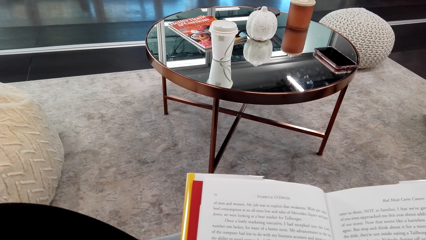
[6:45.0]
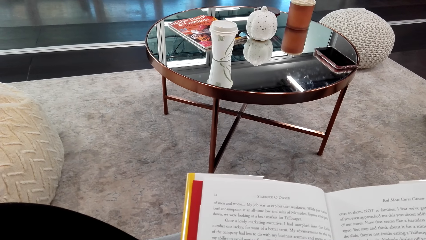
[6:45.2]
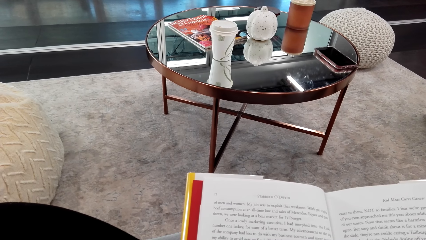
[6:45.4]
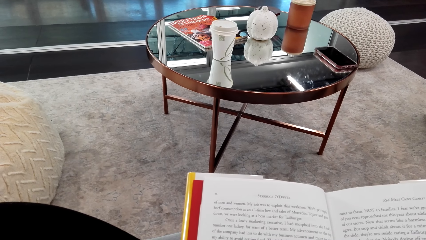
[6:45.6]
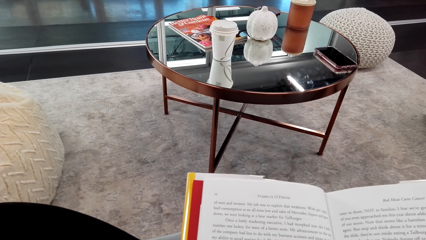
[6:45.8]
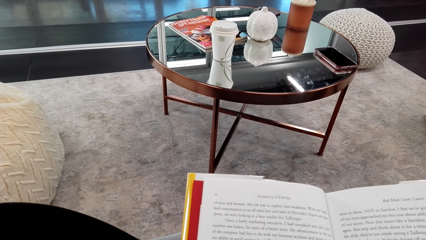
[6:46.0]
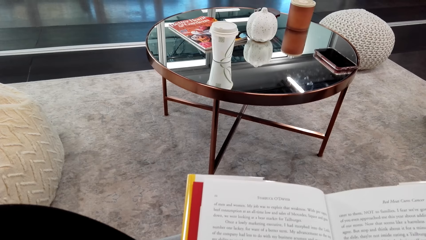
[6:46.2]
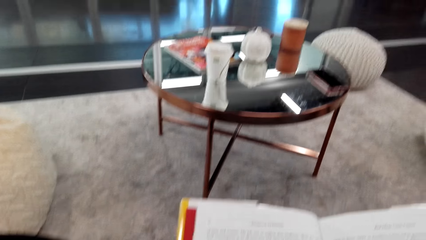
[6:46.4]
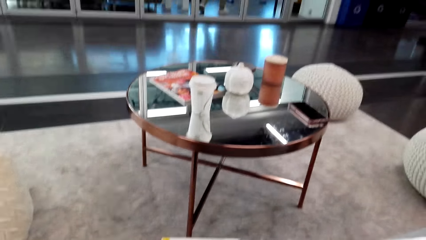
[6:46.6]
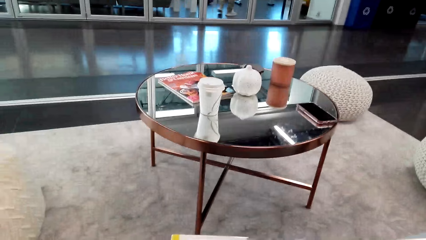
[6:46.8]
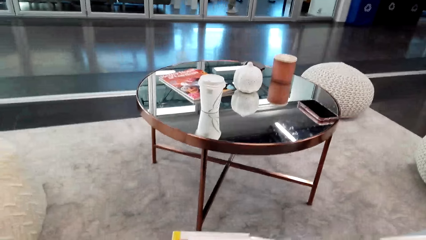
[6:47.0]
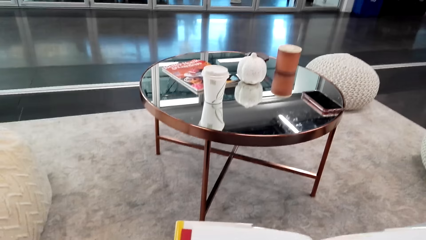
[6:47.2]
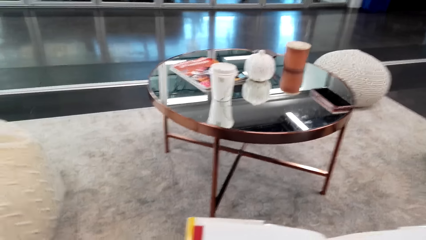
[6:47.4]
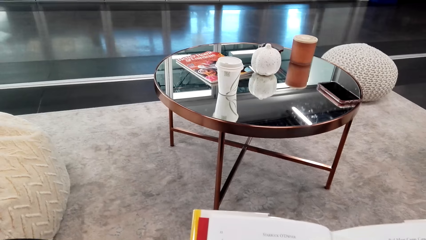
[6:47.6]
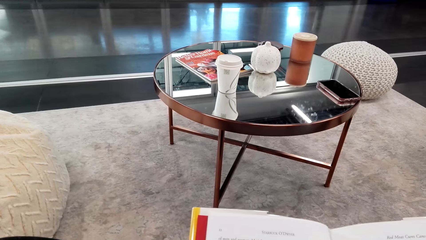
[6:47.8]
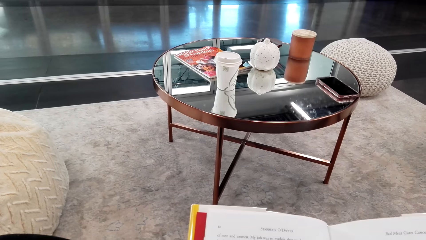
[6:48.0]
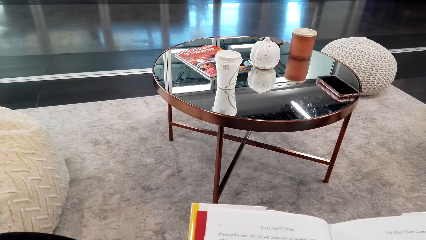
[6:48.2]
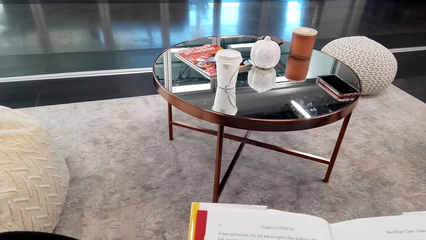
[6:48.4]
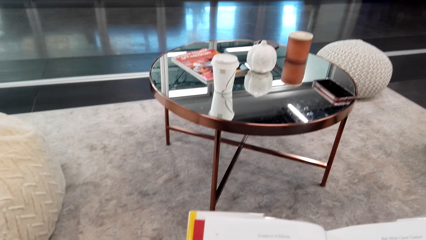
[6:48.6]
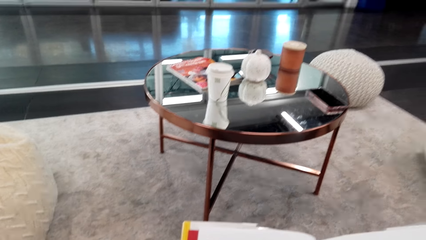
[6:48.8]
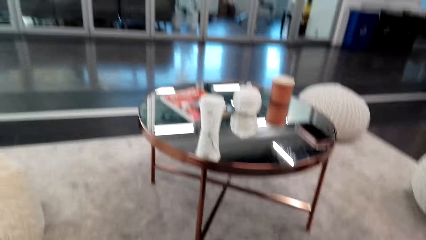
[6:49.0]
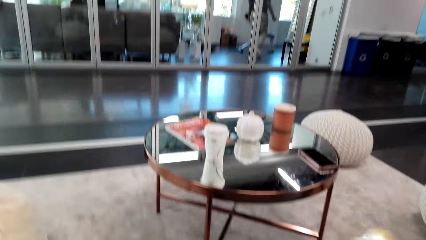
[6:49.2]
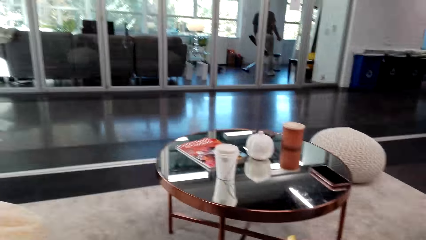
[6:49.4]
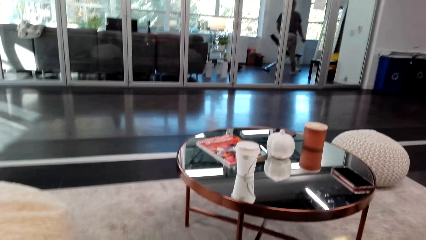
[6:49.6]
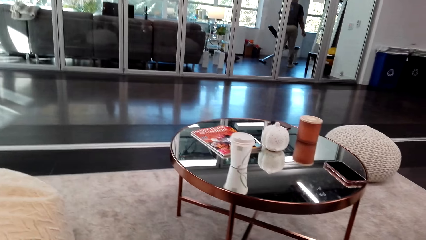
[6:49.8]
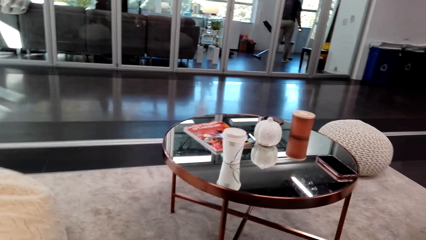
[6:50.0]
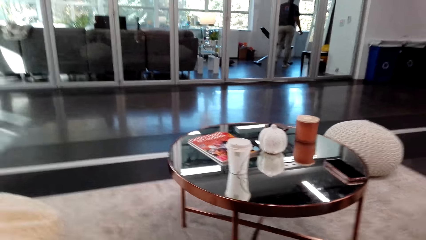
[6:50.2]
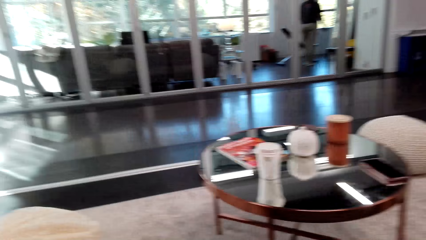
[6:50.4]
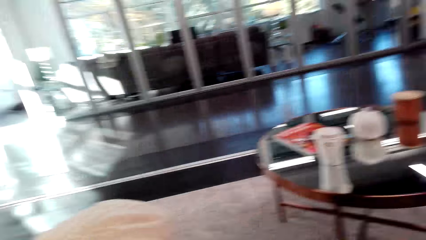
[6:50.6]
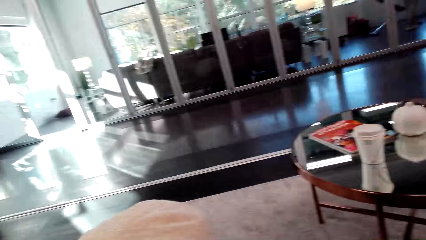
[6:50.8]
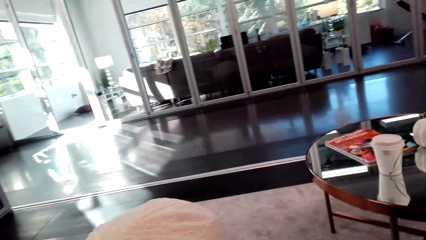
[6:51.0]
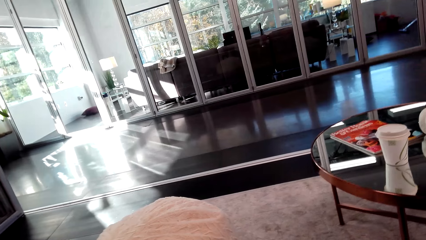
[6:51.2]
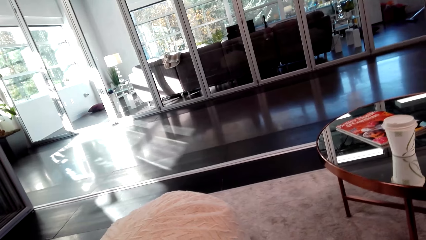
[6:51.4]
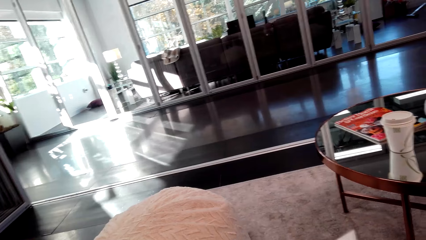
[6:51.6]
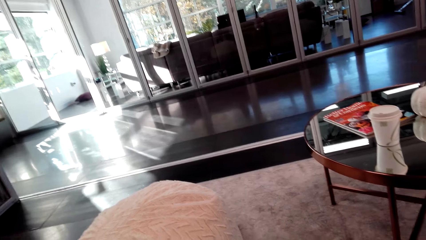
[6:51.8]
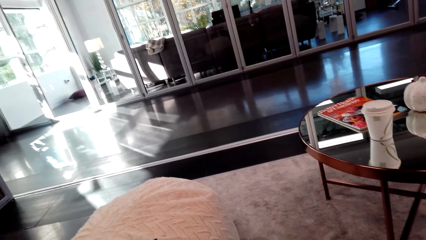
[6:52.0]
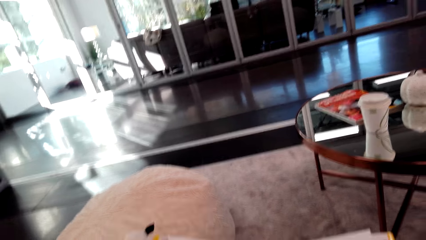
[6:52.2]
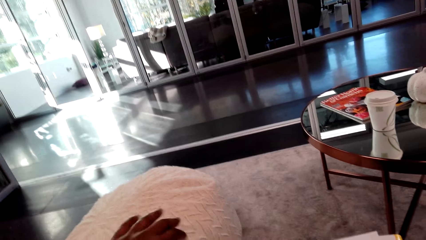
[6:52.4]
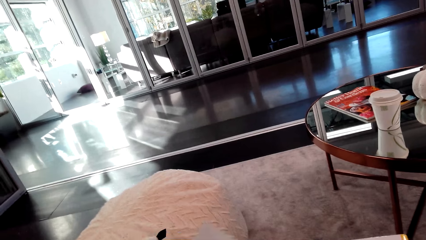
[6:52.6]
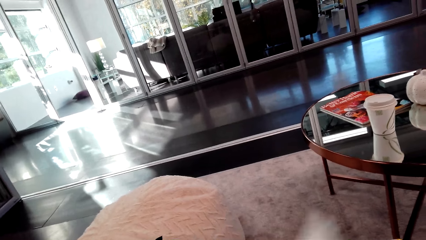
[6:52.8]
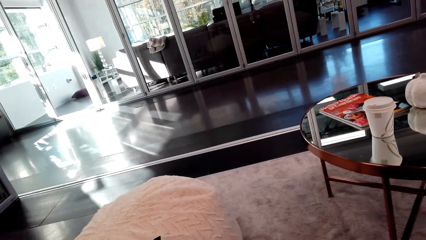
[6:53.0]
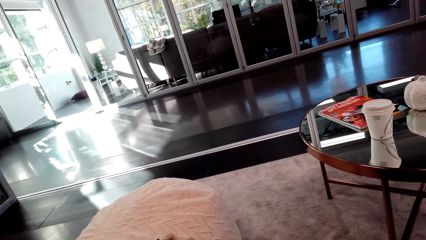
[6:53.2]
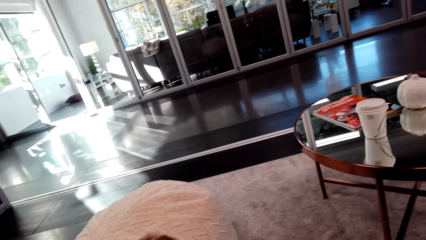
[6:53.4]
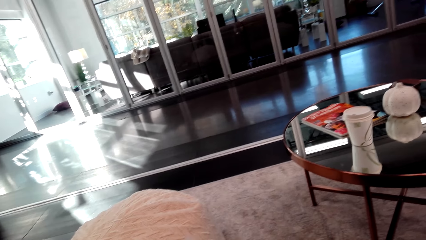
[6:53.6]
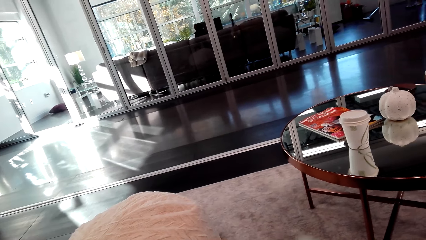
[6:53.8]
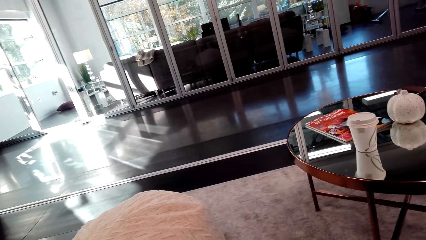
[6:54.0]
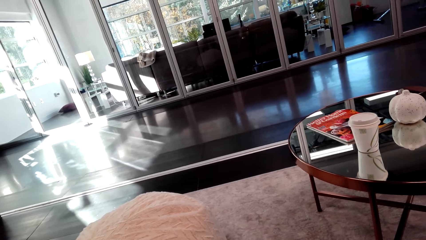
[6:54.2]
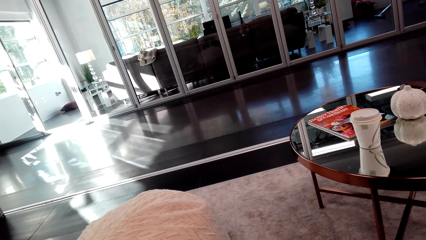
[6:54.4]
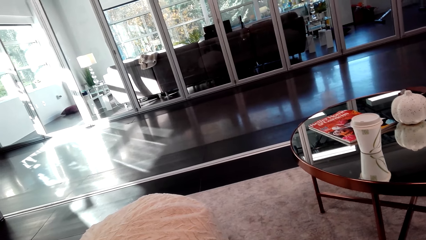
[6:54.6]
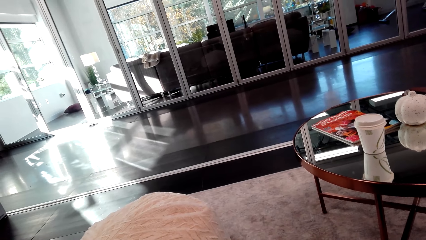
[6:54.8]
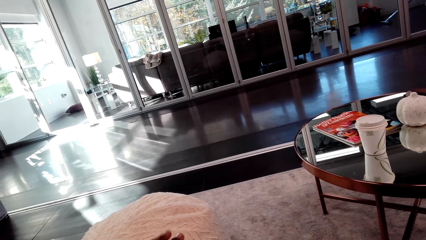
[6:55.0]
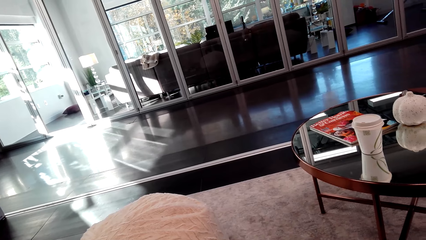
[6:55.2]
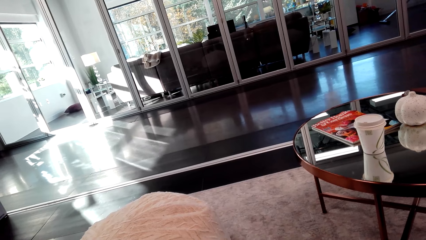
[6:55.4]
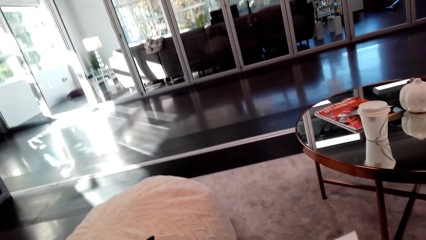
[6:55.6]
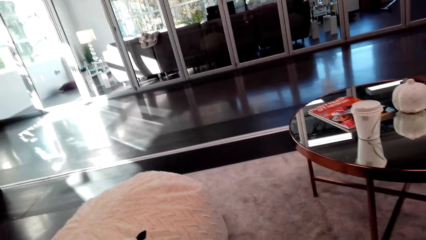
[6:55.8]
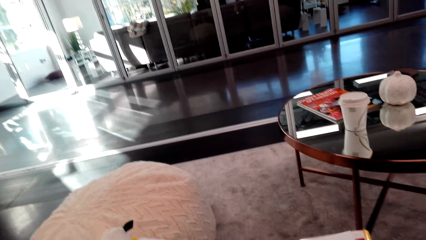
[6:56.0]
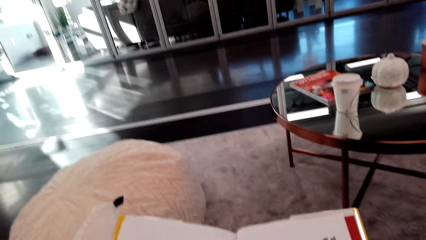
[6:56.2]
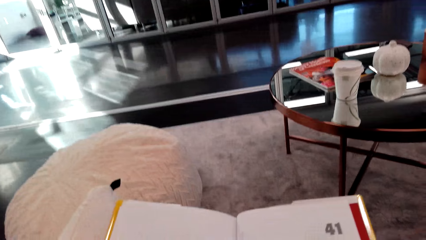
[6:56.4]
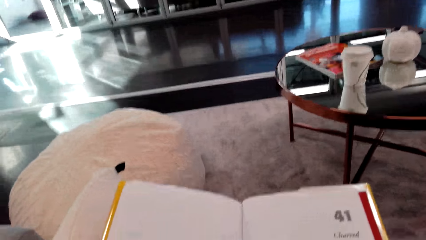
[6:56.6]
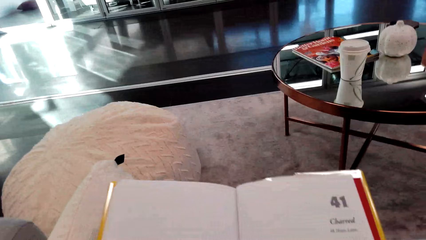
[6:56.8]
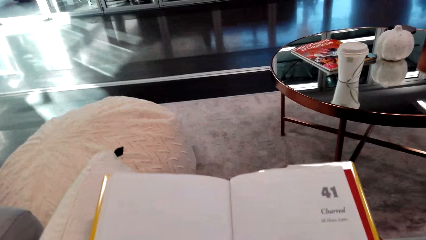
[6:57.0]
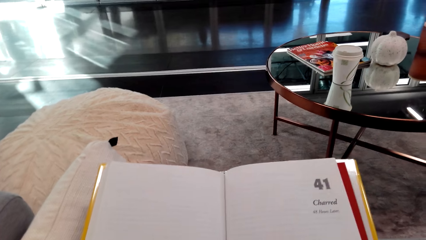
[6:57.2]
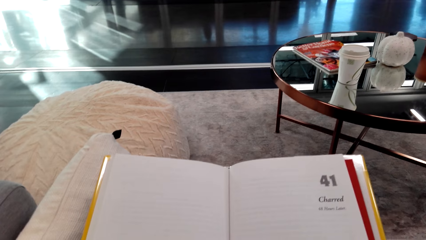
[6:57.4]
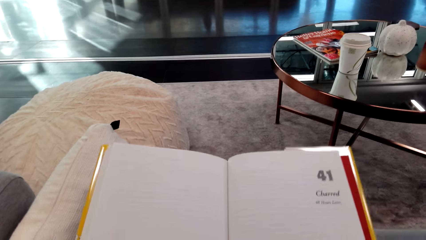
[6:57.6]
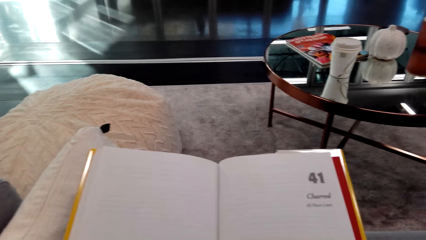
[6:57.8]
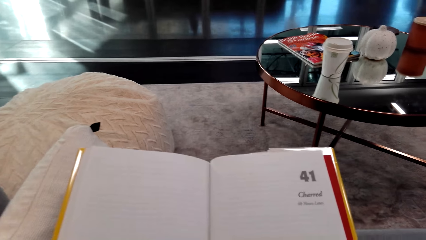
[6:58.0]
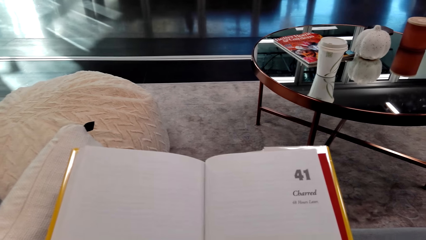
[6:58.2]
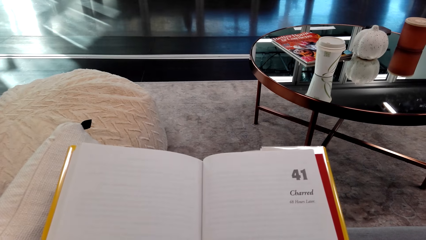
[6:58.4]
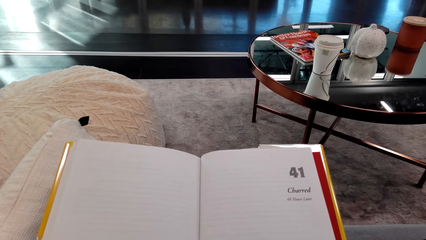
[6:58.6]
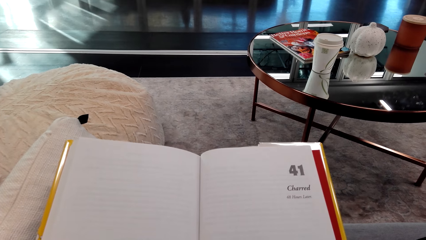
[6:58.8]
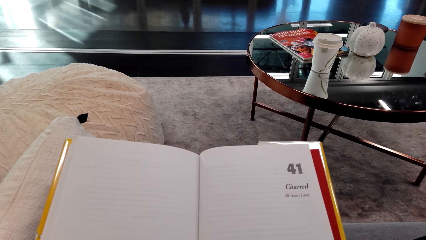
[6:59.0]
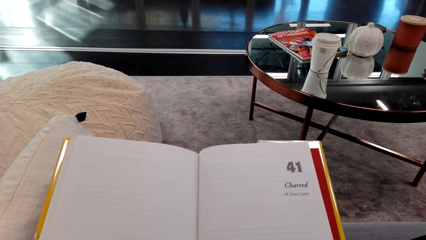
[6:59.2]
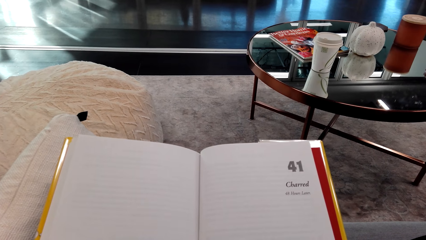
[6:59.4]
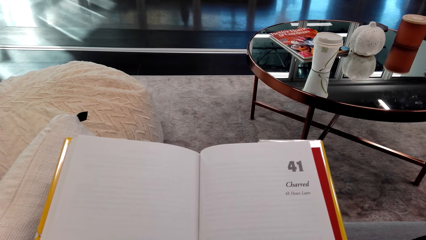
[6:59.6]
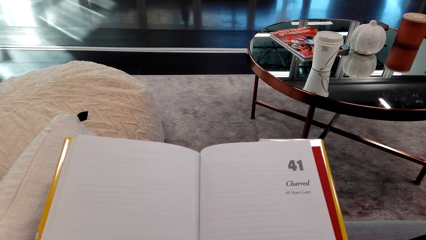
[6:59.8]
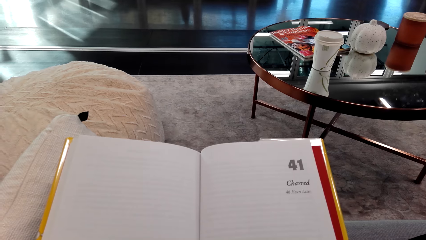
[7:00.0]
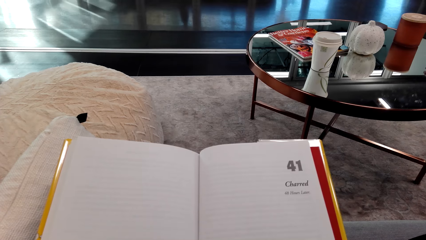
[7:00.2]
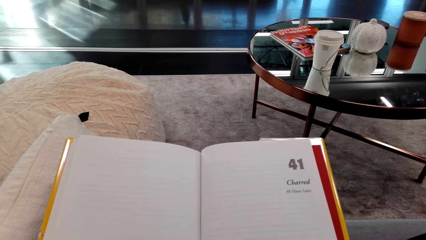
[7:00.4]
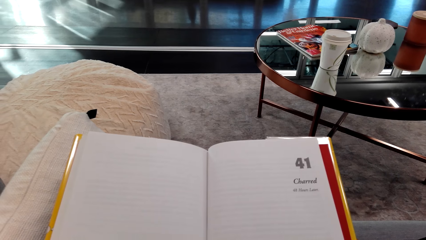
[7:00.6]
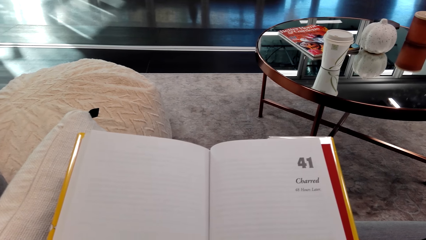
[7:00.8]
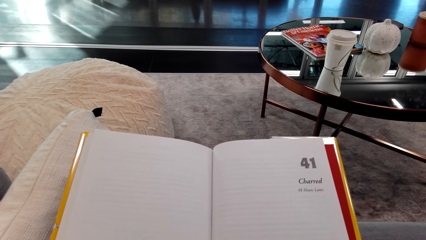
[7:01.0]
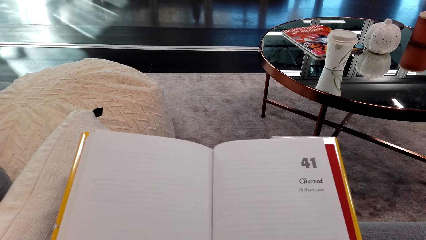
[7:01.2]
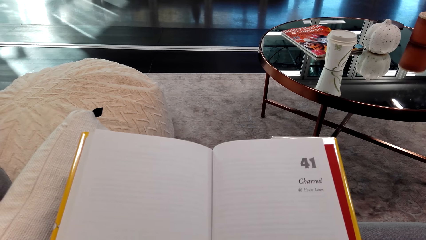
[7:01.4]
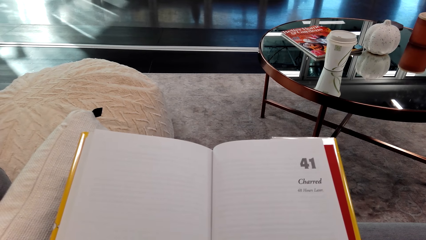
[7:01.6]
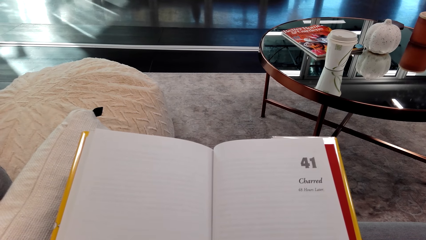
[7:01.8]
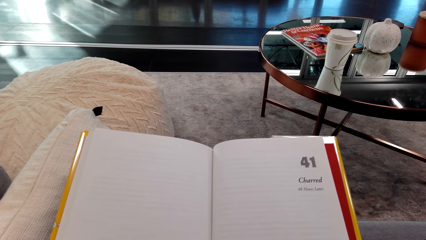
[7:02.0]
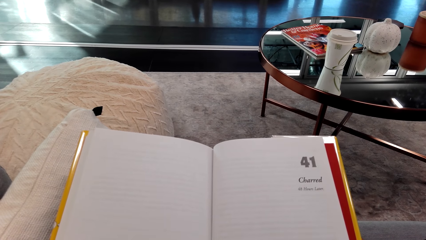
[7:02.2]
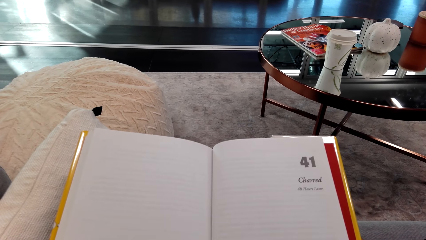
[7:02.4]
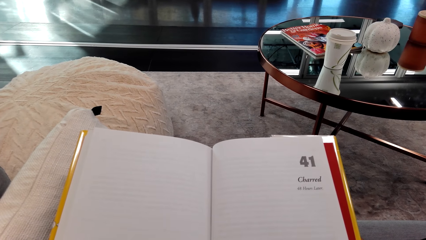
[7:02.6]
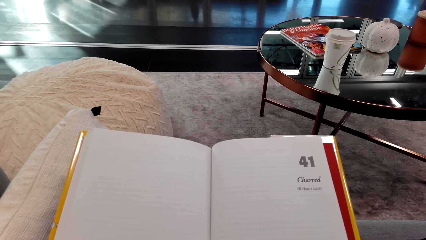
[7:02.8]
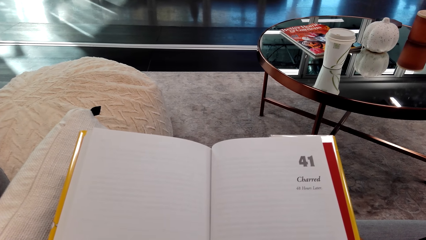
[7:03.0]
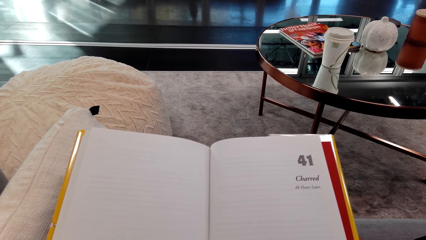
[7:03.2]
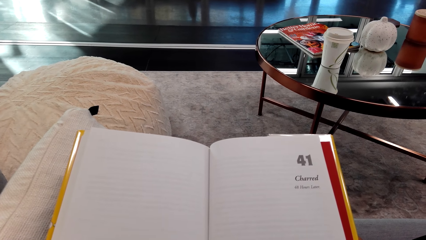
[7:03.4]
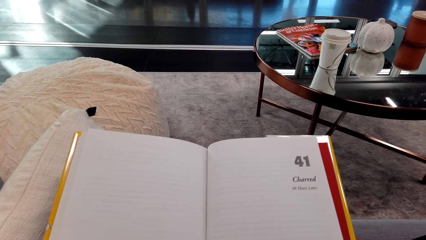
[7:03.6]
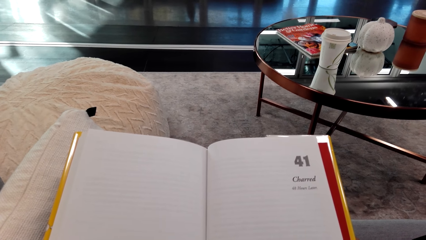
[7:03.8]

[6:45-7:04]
The camera wearer looks around a room. She interacts with a man. She looks around the room. She adjusts a book on her lap. She looks around the room. She adjusts the book on her lap. She reads the book.
